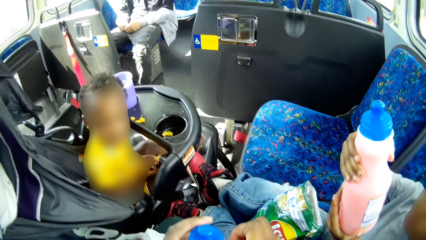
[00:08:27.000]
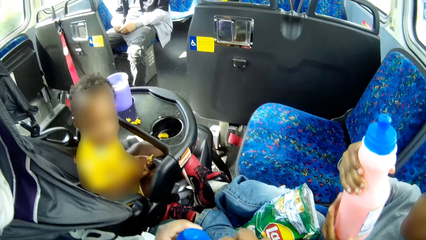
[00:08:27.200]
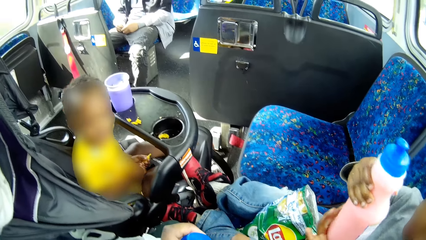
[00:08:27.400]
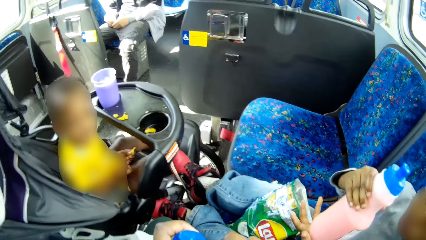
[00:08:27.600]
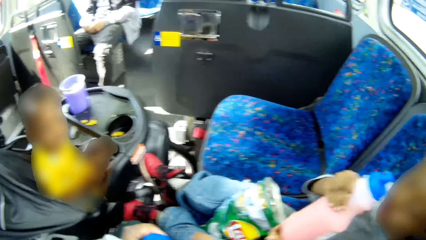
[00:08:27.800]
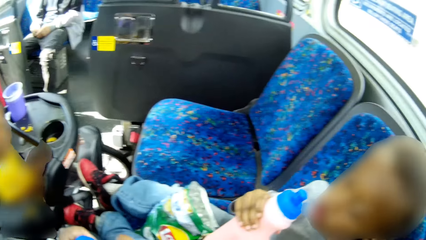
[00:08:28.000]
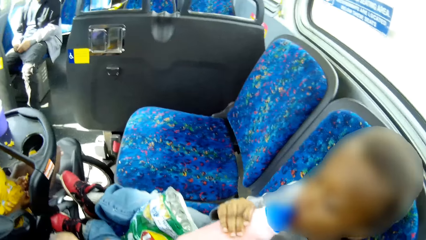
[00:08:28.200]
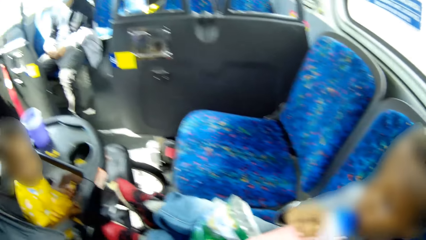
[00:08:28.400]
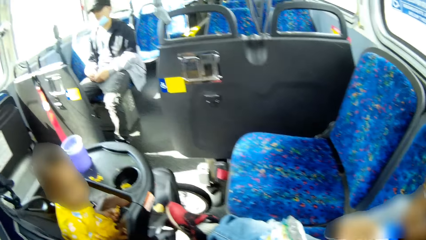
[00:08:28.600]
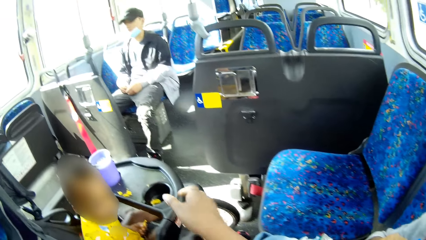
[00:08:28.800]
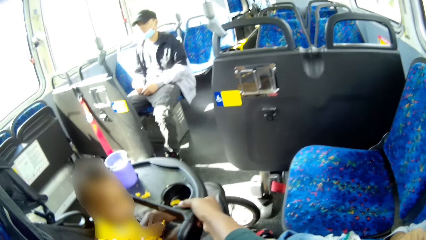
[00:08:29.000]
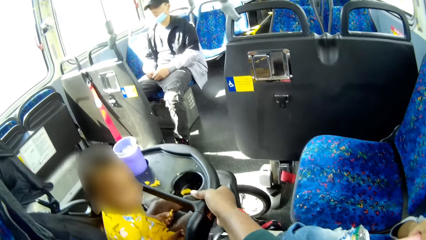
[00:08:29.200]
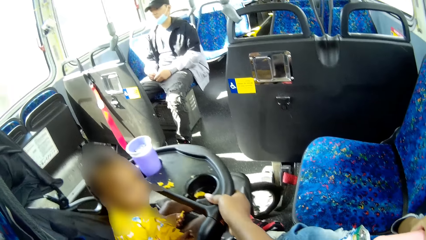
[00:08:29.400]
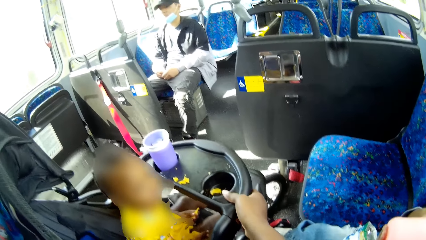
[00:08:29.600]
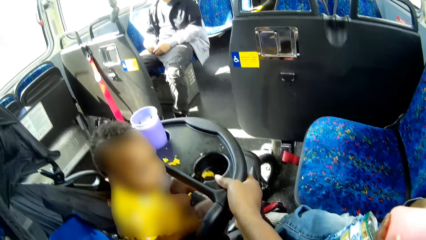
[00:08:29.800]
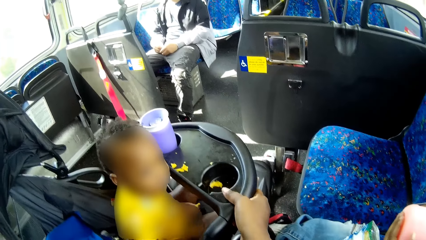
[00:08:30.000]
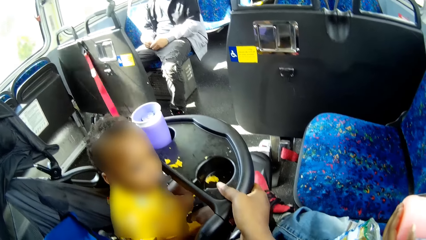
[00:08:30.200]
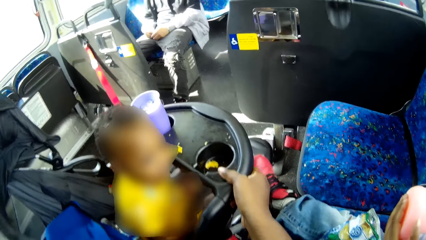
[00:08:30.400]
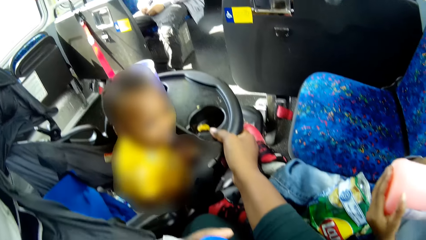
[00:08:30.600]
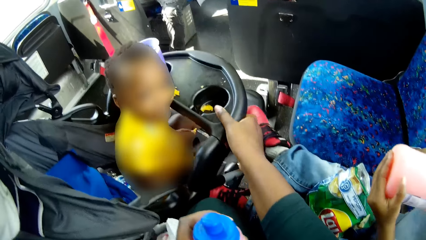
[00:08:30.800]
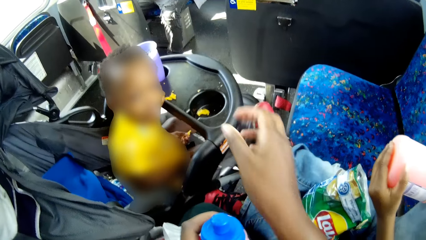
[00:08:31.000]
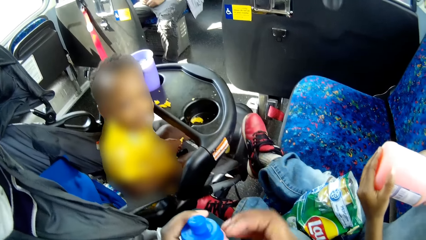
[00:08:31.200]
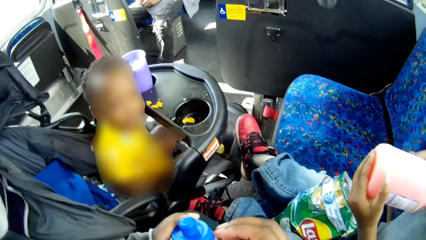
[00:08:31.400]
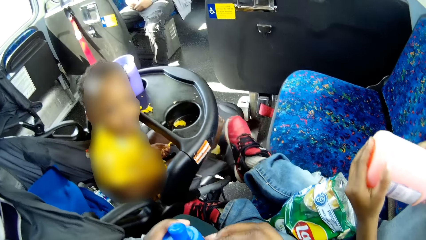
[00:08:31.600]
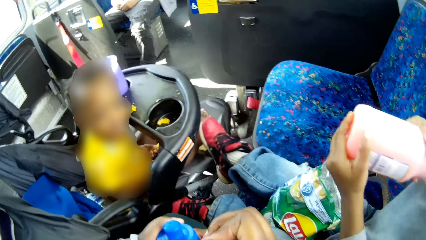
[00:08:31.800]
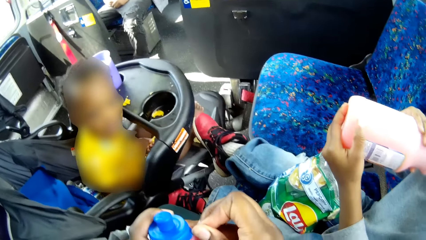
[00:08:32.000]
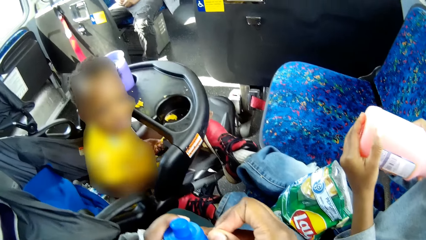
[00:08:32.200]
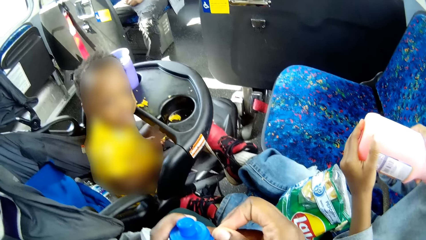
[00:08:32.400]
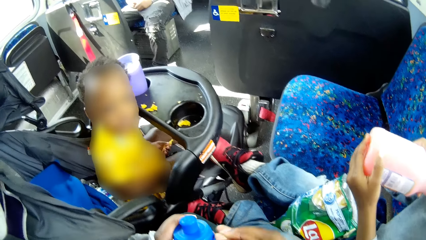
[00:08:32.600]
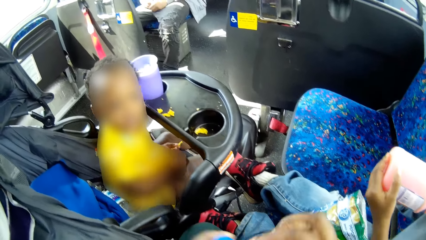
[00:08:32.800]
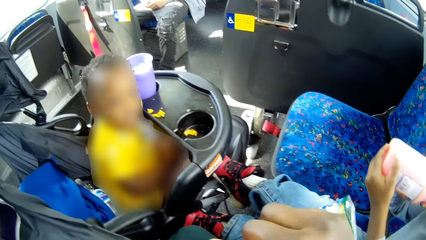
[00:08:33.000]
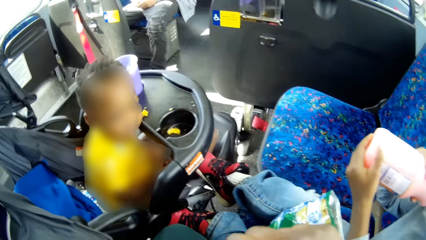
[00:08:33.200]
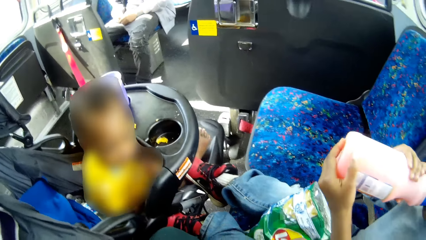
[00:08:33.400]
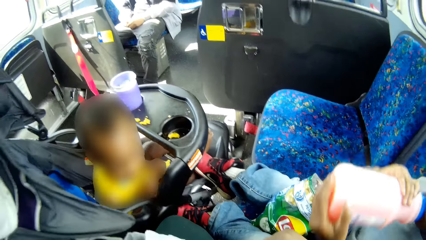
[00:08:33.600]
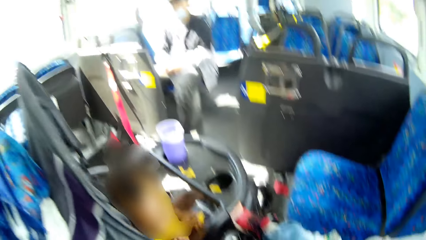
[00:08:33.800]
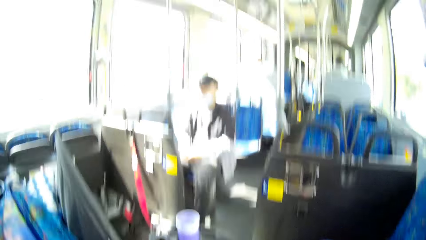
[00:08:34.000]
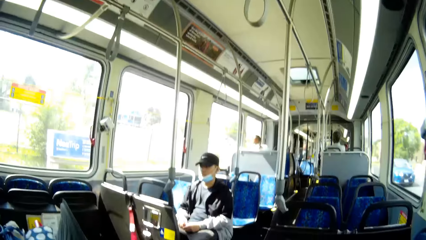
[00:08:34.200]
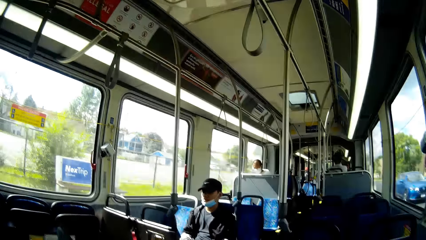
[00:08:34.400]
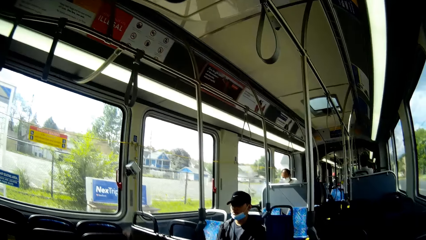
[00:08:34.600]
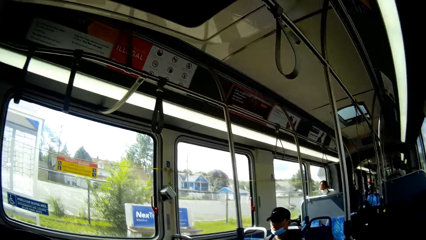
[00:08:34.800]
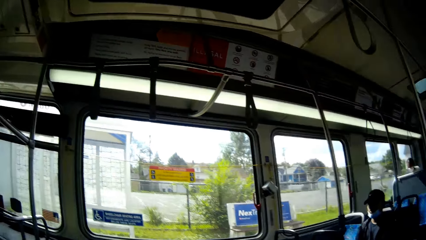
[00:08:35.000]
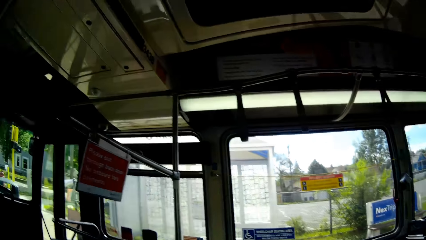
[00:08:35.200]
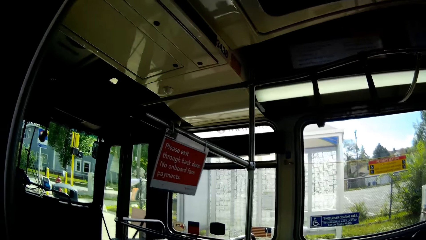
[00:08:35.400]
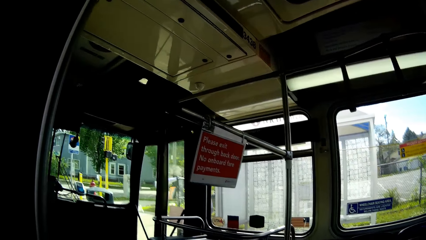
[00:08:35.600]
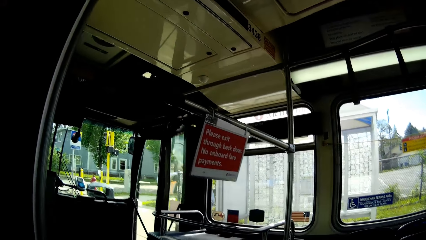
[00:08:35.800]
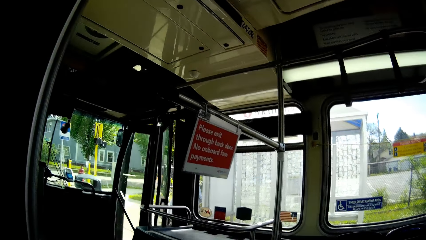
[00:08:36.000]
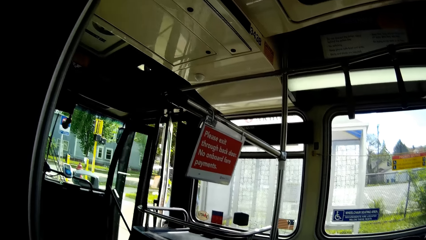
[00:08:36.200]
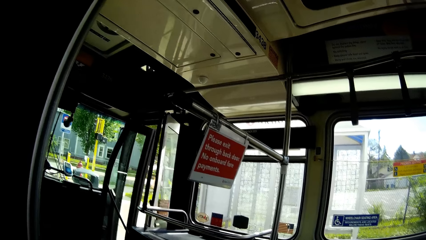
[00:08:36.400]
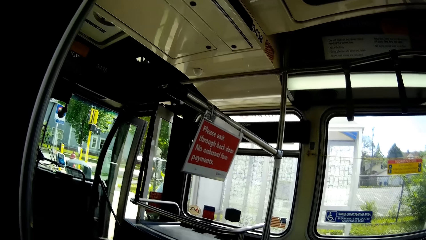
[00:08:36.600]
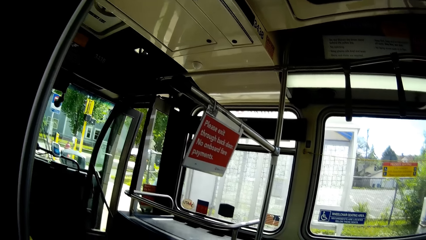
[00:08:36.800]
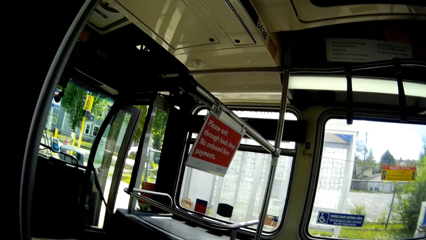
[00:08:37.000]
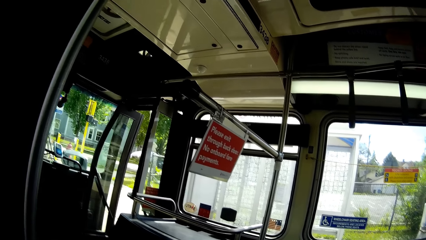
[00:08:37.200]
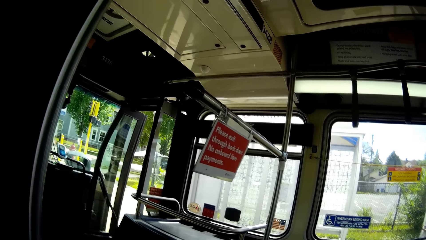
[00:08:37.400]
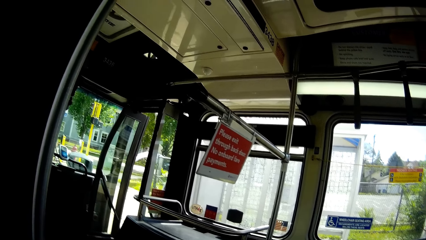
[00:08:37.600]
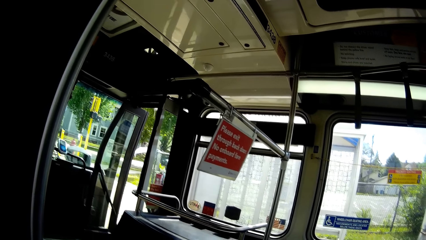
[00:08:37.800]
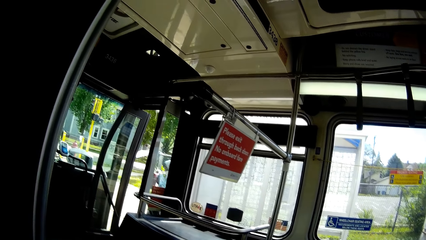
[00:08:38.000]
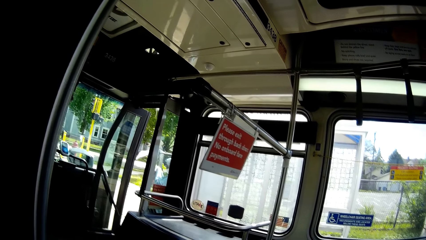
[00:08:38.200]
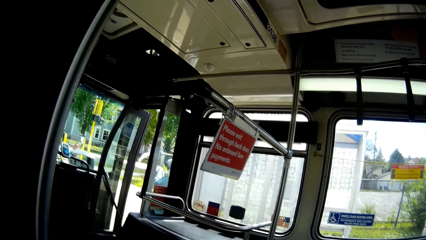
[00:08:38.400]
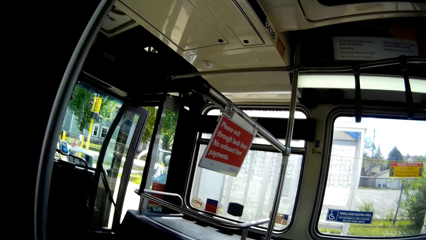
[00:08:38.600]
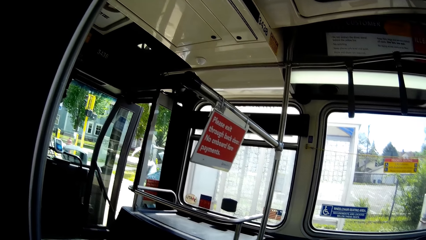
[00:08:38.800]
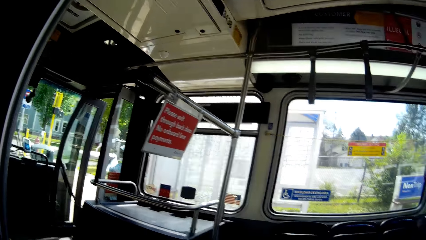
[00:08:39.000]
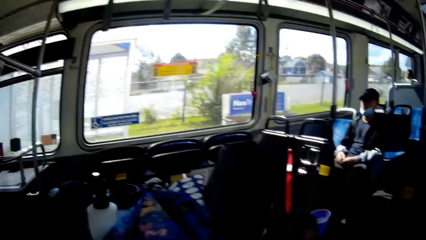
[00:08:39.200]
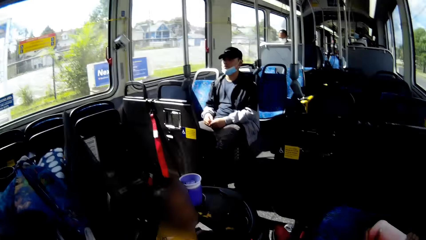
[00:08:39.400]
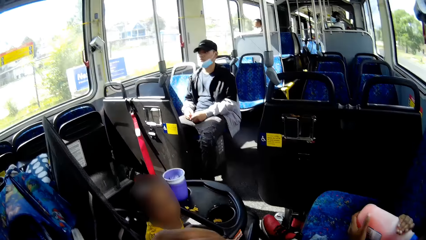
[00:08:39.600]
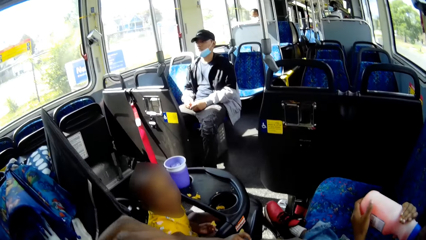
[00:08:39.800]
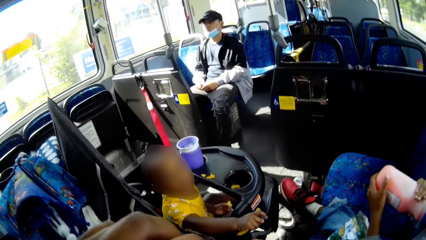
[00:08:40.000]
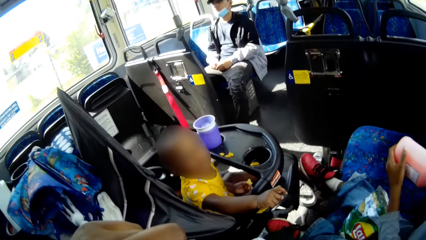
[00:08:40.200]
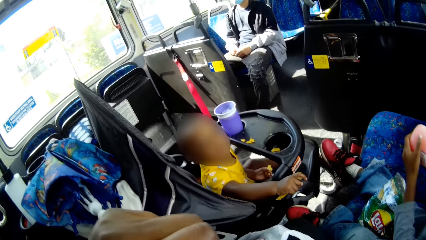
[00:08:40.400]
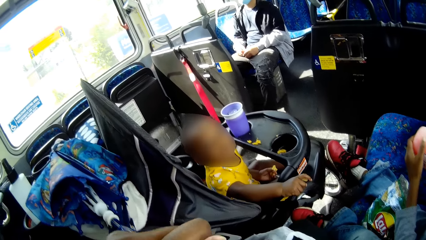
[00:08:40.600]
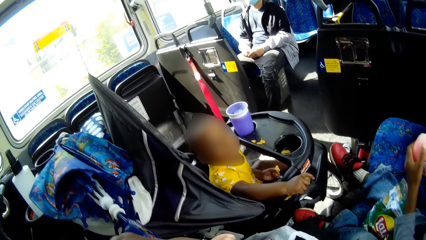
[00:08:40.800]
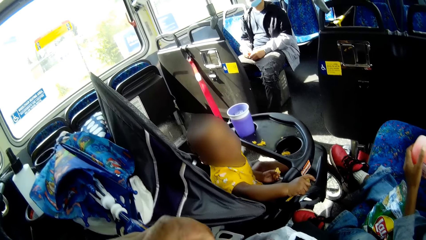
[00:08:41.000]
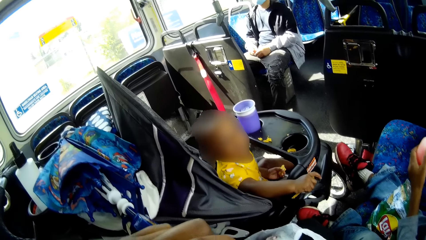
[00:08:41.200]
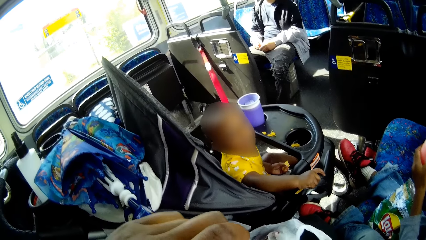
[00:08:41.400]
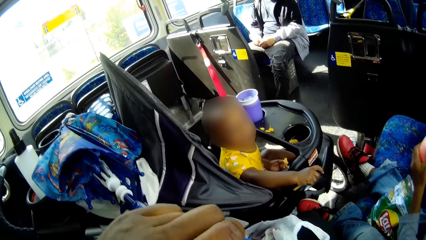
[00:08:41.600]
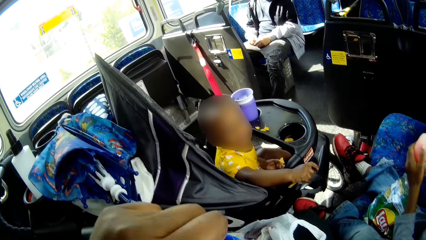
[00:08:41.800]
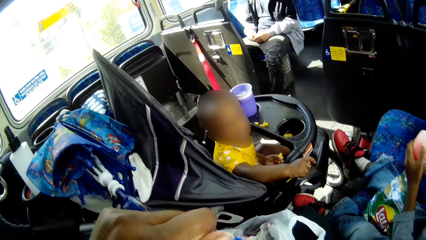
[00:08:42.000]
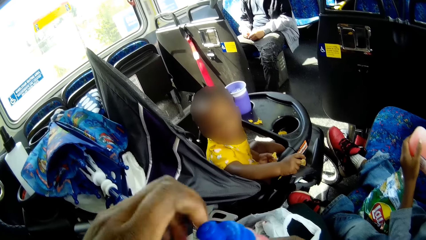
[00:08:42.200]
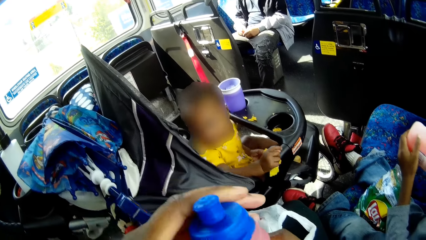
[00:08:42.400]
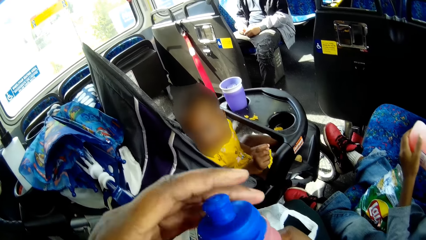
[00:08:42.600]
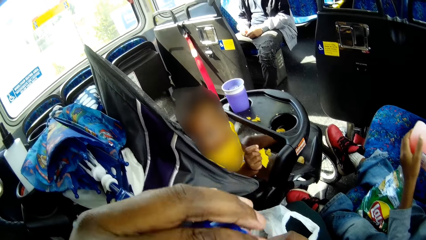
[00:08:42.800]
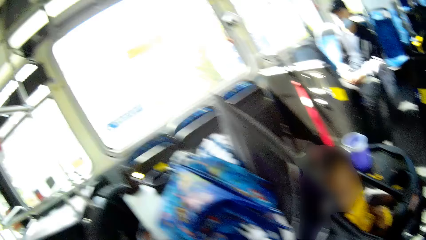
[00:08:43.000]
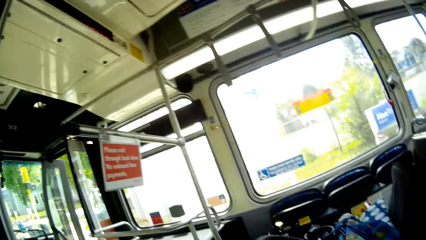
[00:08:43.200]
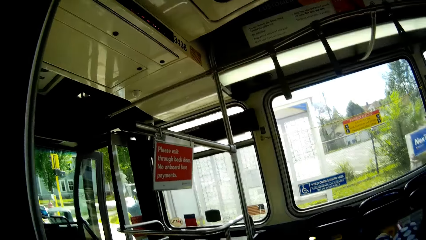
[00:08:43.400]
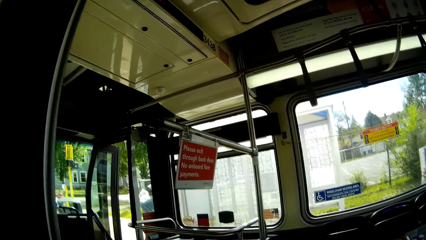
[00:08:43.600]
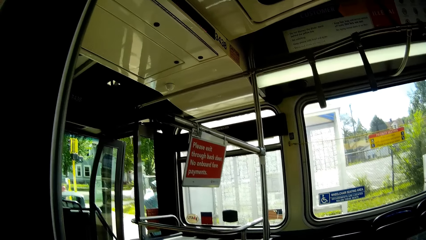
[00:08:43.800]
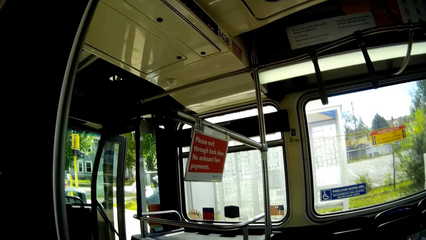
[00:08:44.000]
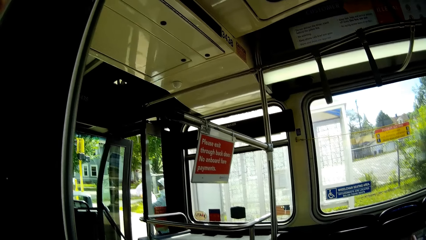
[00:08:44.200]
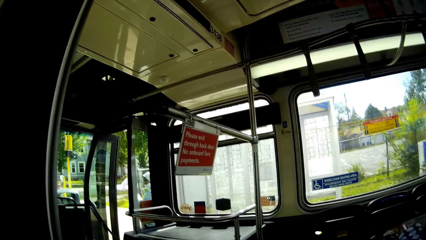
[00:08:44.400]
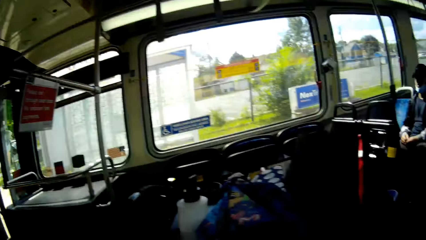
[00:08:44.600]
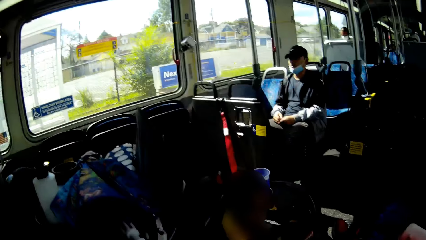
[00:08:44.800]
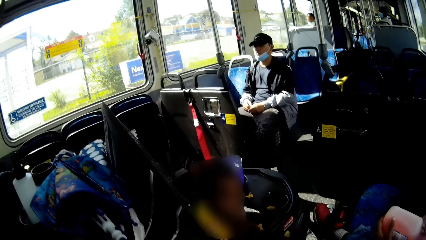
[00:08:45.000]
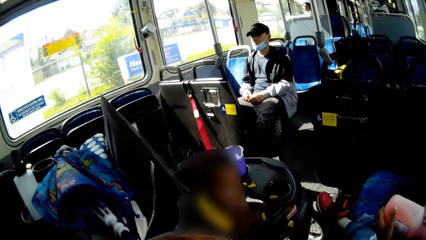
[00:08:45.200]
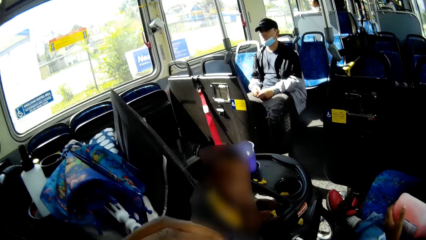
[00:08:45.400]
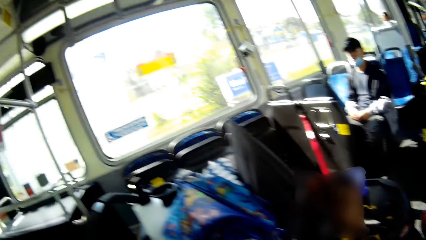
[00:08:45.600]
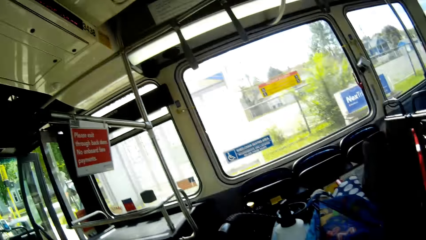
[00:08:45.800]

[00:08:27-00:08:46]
The camera wearer opens the bottle in her left hand with her right hand. The boy drinks from the bottle with both hands. The camera wearer pulls the toddler car towards herself with her right hand. She pulls at the bottle's cap with her right hand. She holds the feeder. She looks around. The baby points at the camera wearer with his right hand. The camera wearer opens a bottle in her right hand with both hands. She tightens the feeder.
